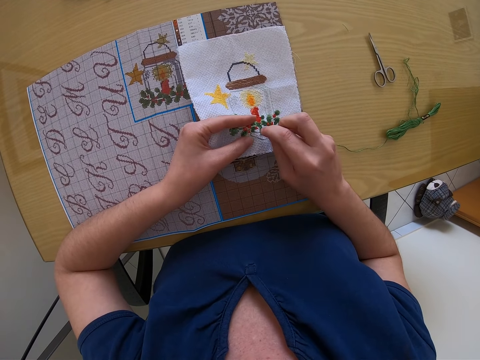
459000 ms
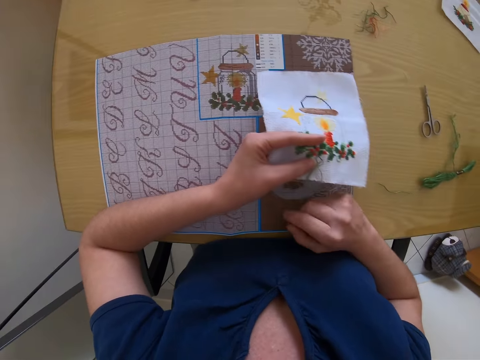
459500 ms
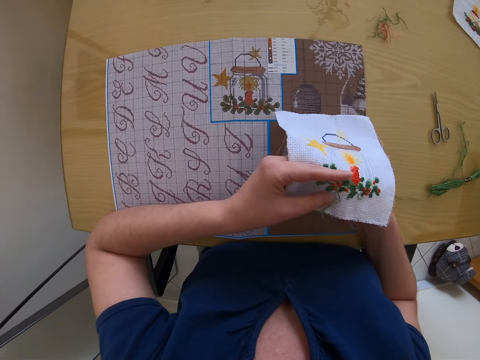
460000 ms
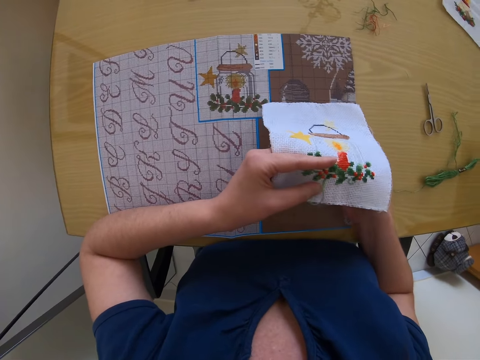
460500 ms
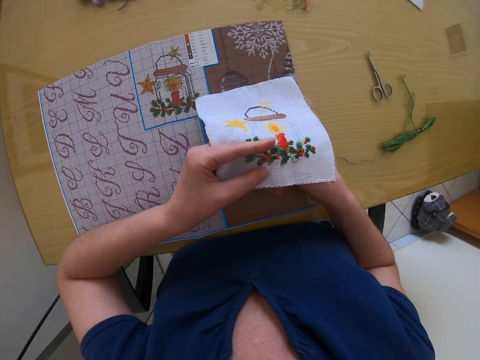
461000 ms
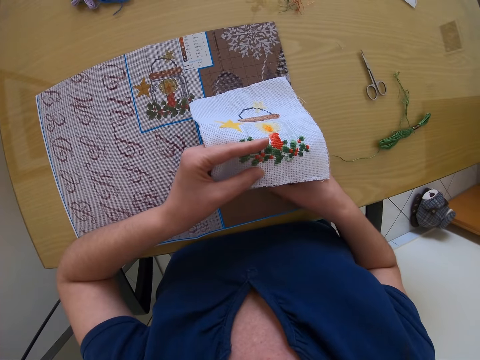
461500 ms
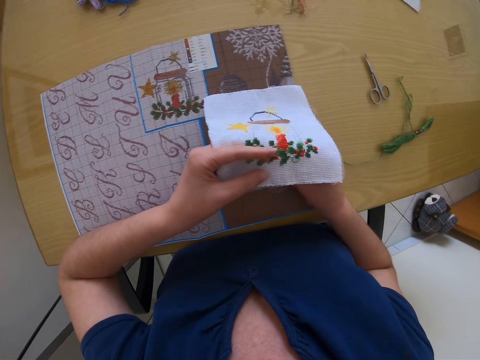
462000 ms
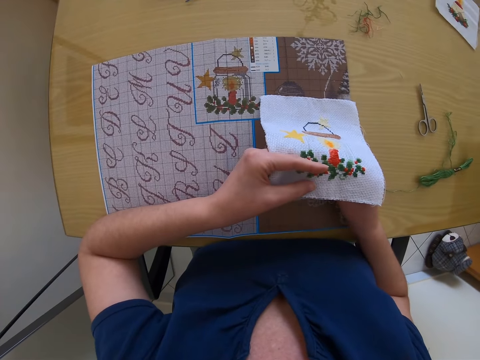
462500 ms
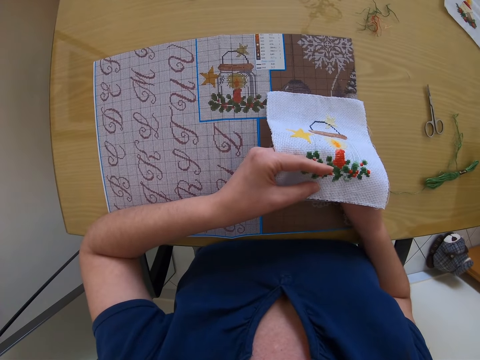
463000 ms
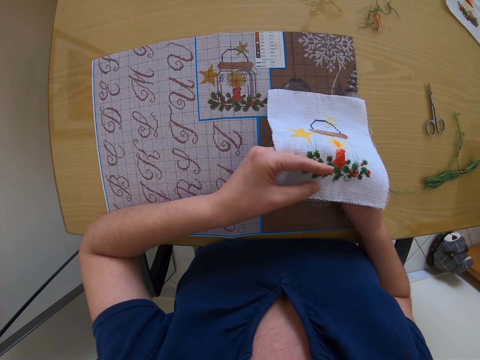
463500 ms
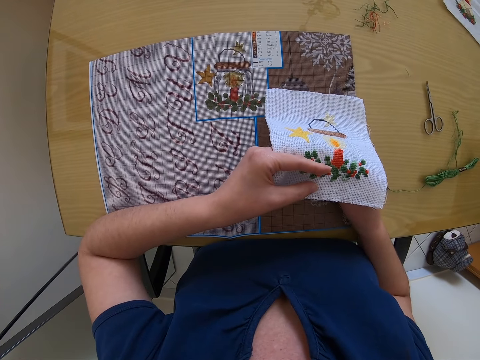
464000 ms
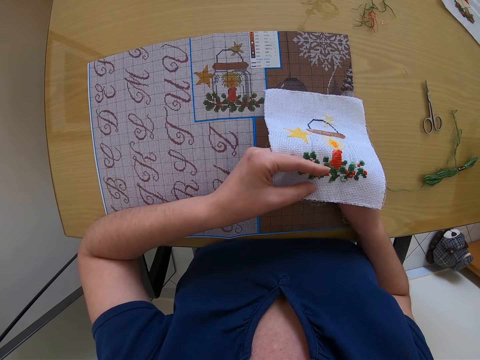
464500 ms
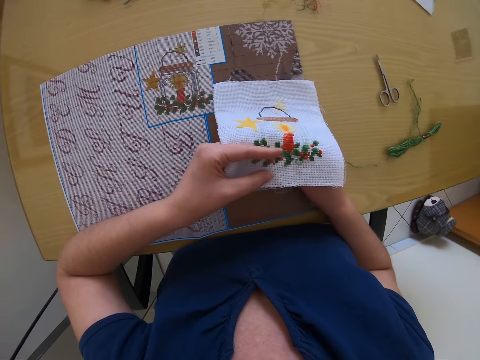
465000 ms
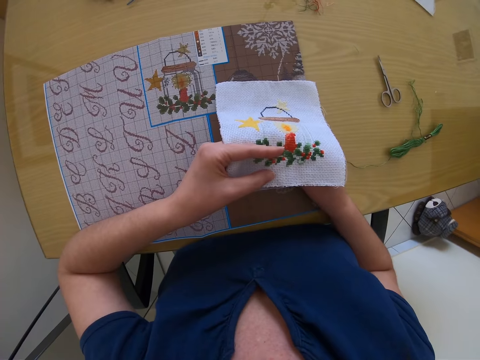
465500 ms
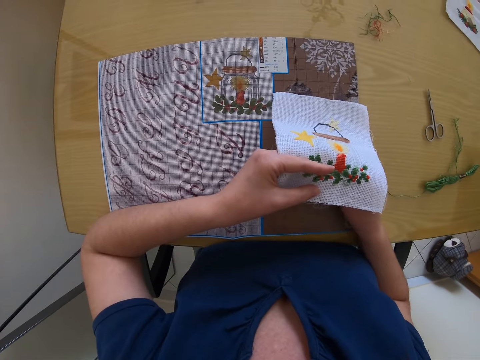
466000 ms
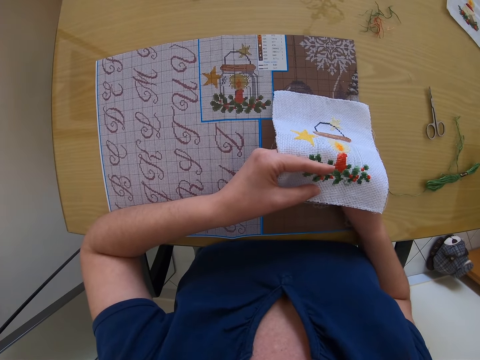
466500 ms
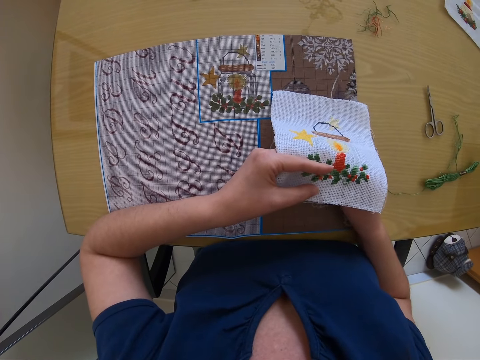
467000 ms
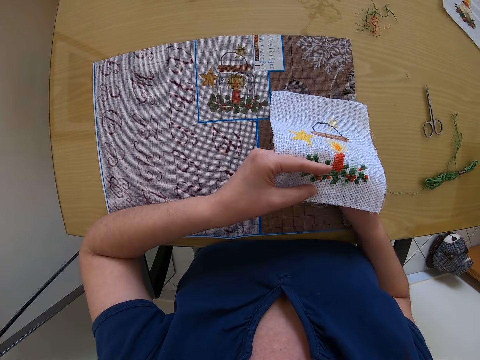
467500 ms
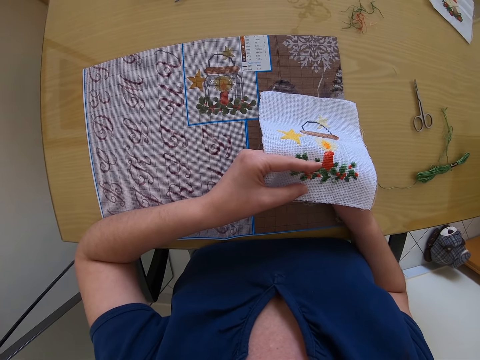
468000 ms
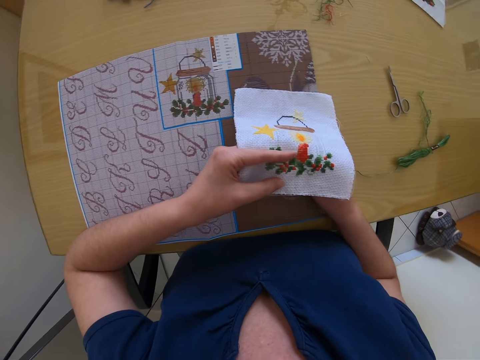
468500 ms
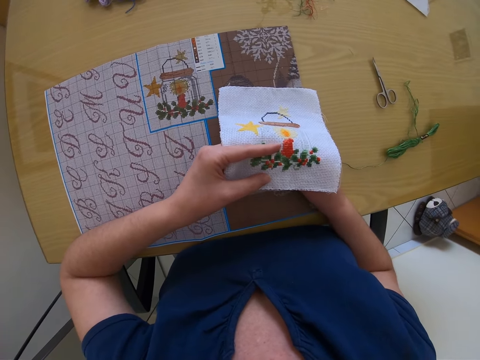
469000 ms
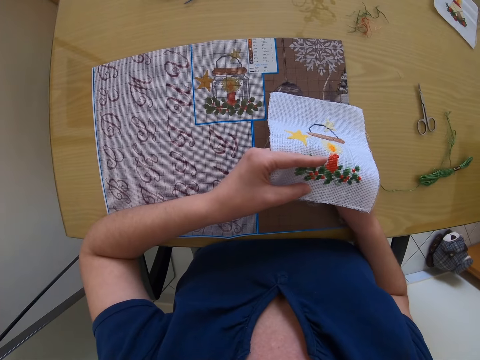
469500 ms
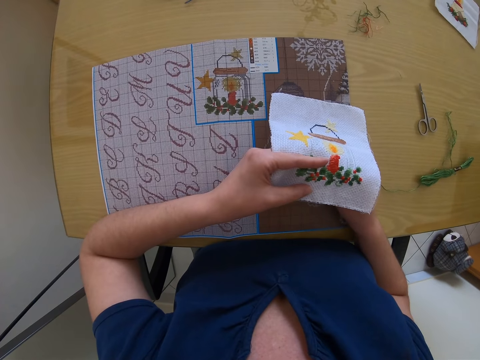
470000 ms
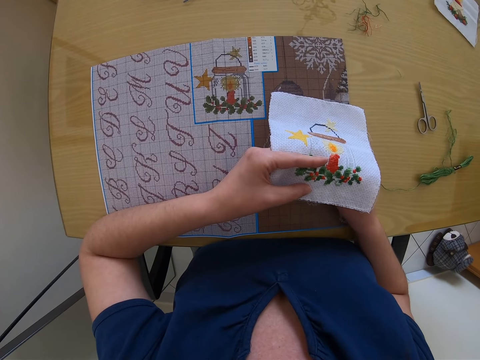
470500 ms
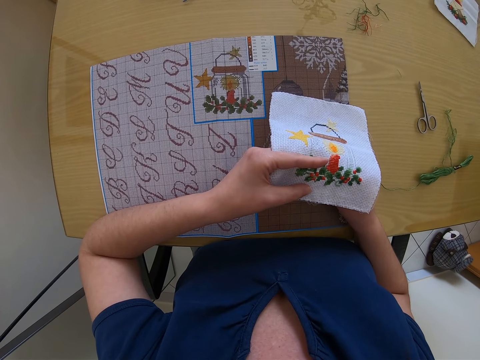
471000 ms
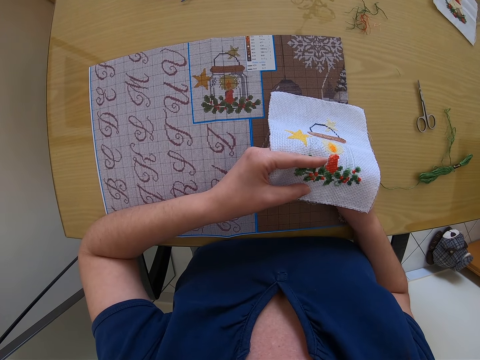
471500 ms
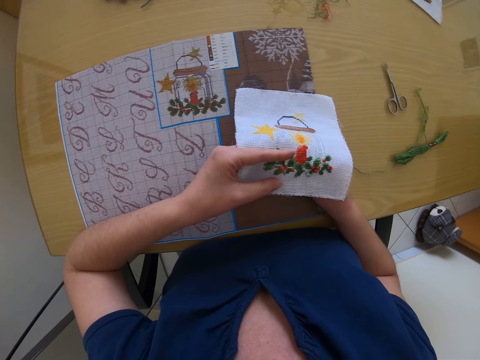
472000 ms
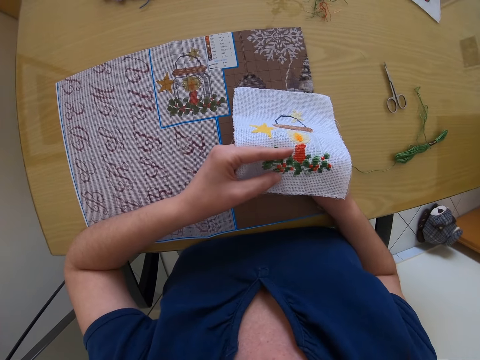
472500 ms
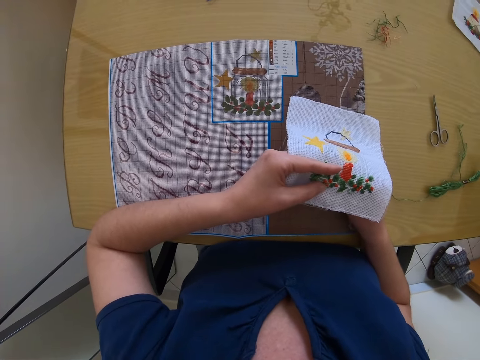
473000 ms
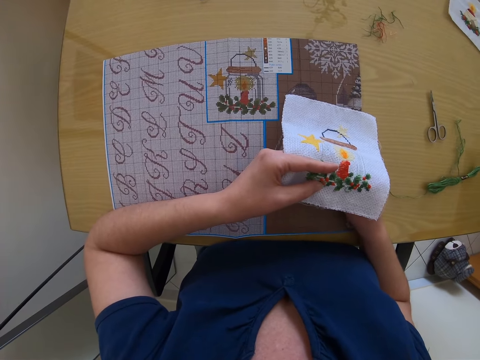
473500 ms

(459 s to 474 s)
The camera wearer stares at the cloth.

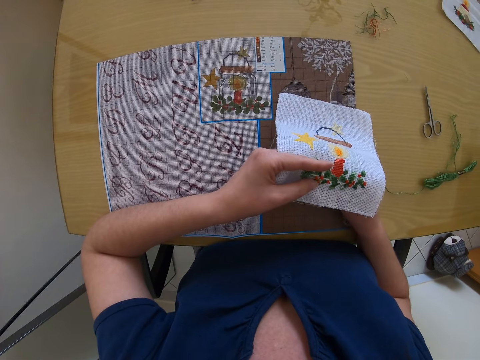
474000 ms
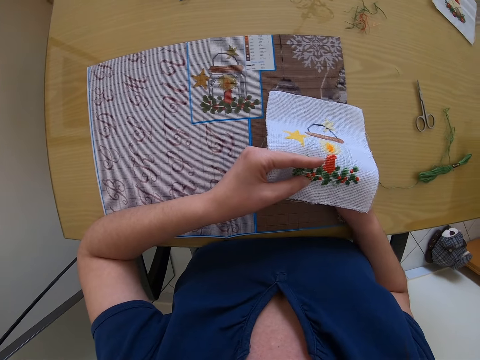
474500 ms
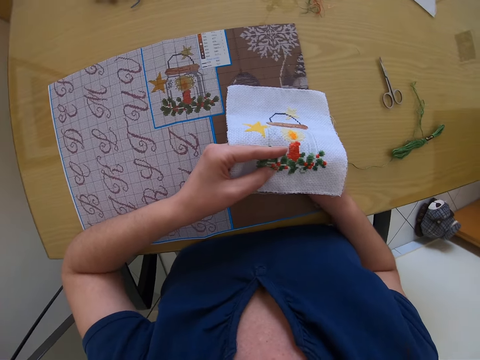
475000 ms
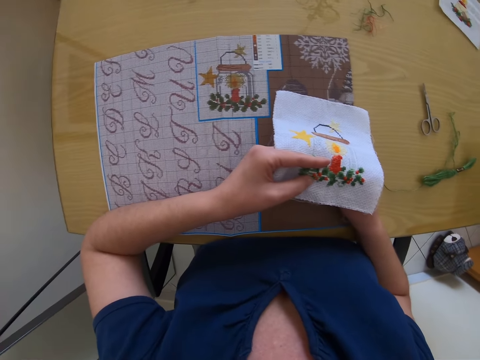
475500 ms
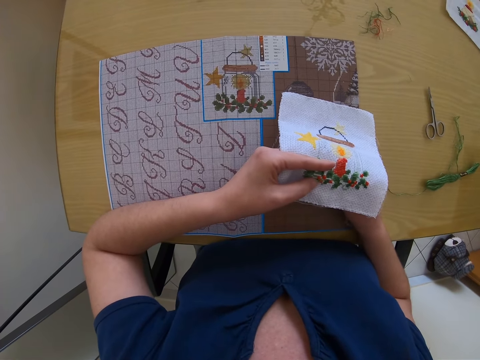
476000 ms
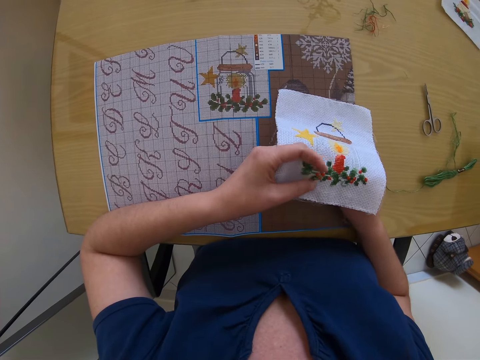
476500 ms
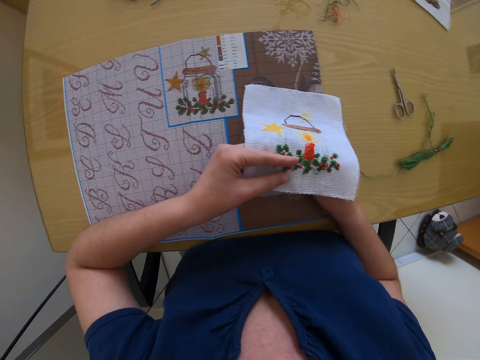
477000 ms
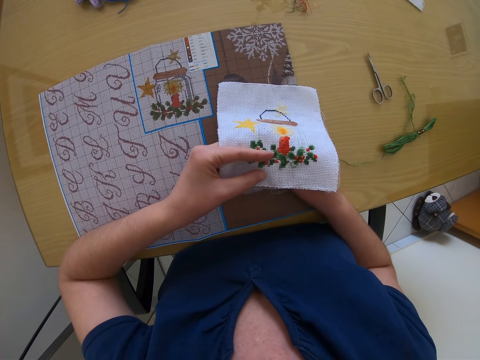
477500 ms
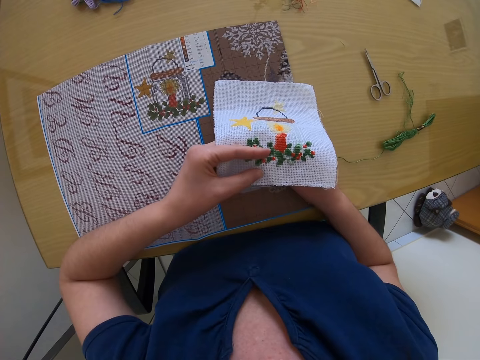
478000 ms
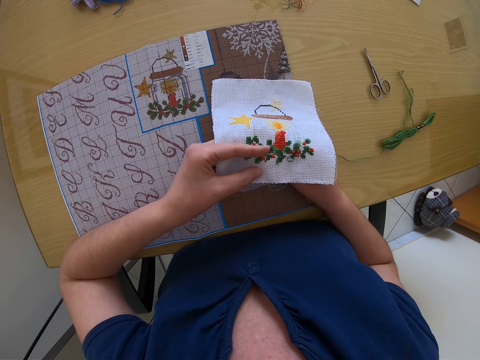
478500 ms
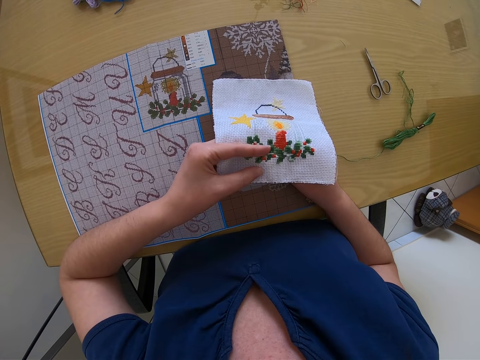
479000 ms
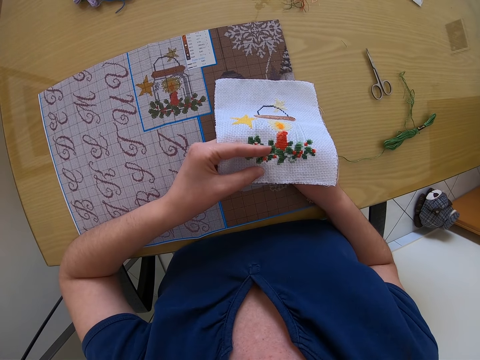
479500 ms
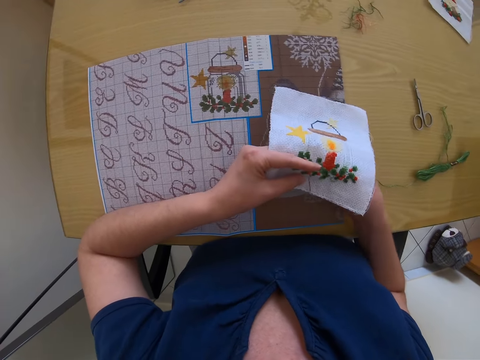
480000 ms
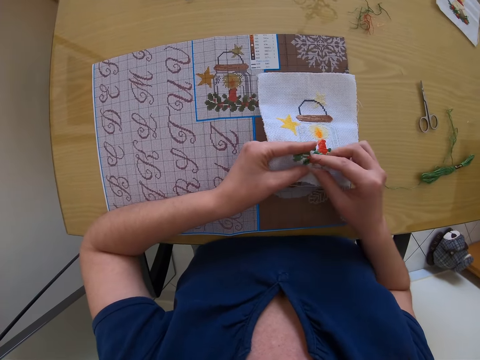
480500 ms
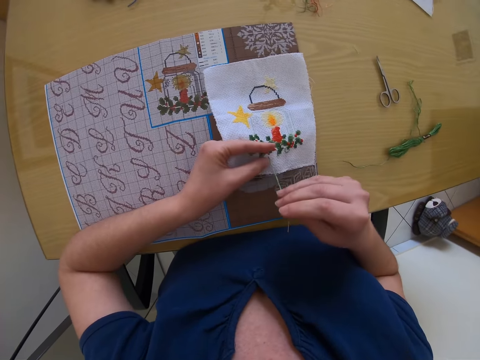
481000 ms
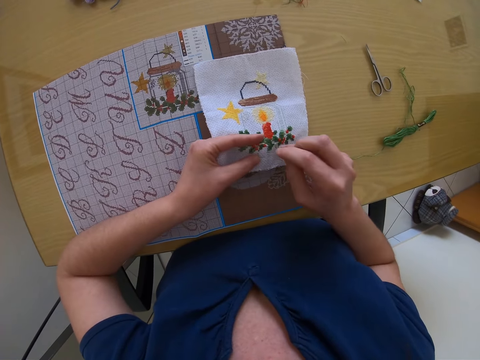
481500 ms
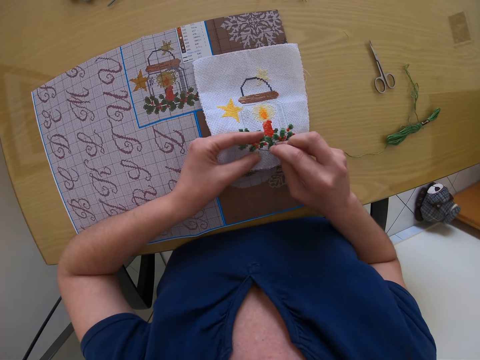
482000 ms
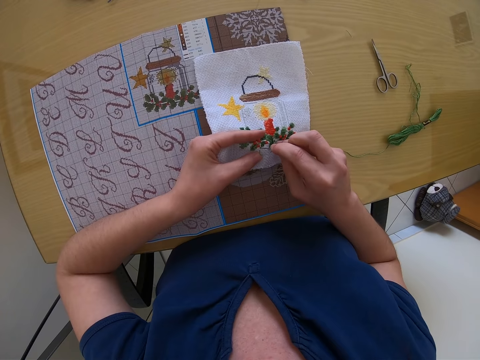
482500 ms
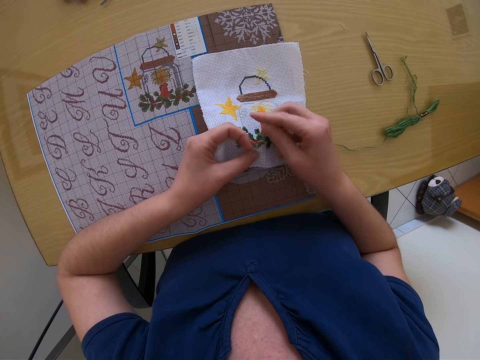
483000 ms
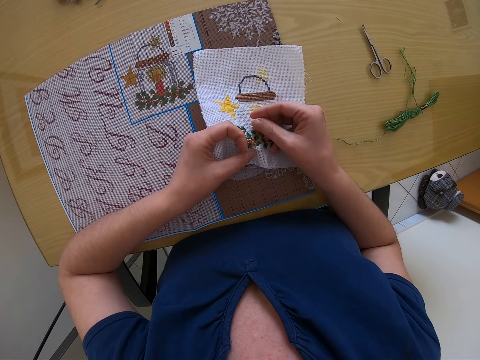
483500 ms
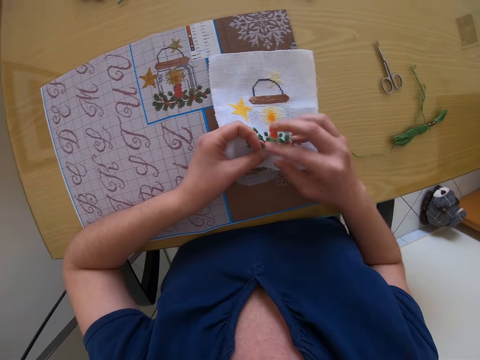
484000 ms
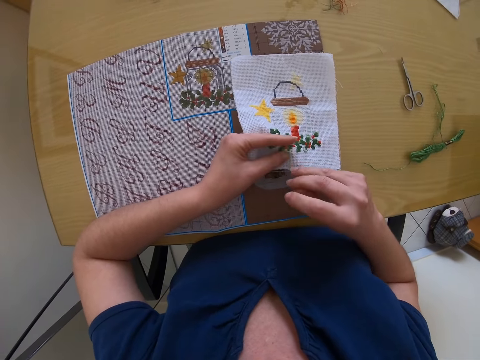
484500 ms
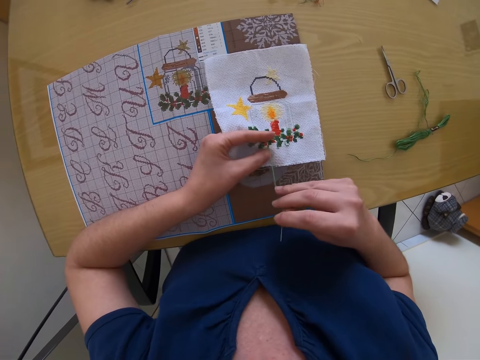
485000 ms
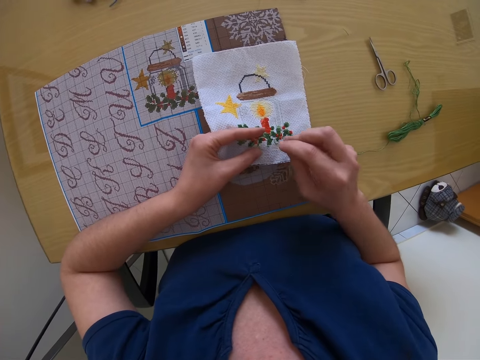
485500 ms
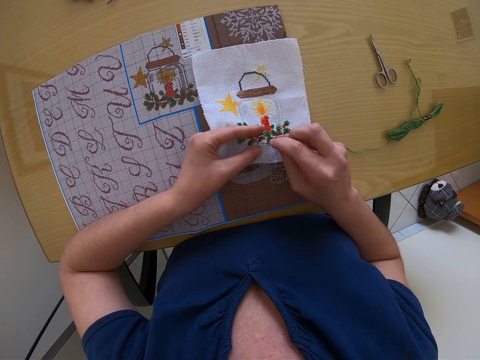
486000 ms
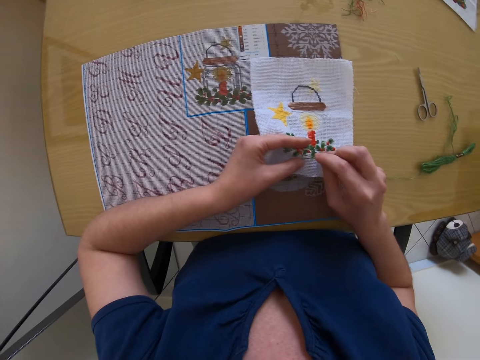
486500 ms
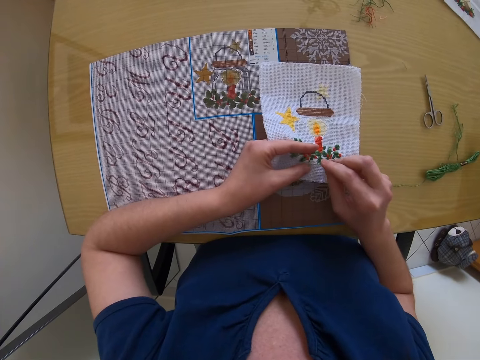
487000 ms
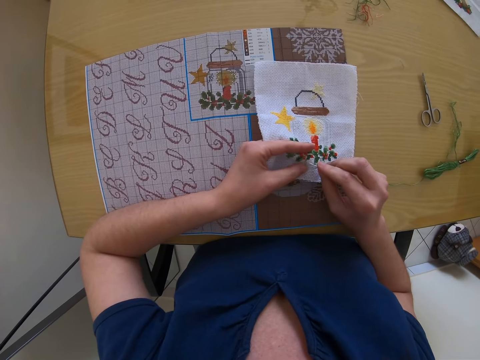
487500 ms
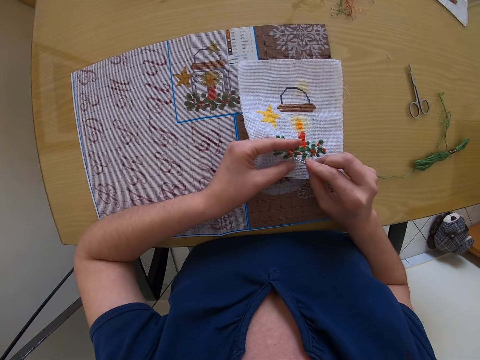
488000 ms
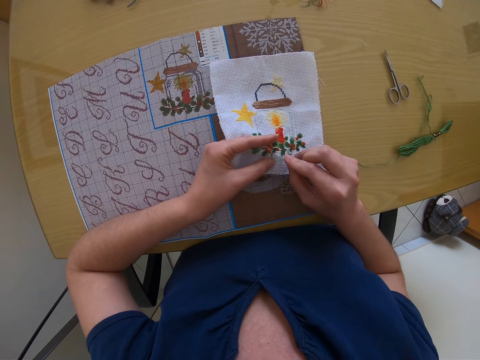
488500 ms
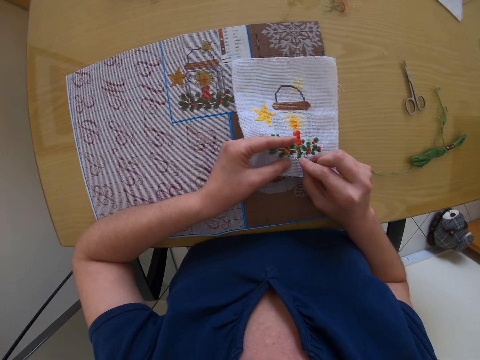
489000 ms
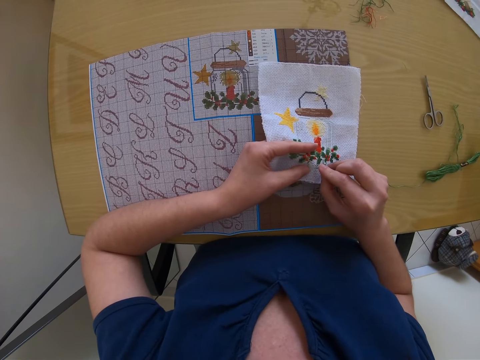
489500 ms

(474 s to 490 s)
The camera wearer stitches the cloth.
